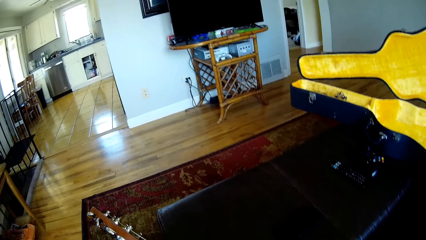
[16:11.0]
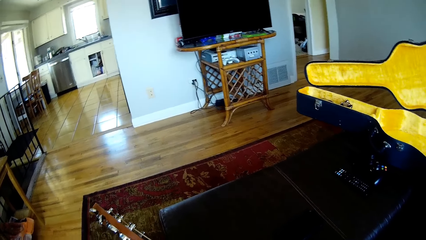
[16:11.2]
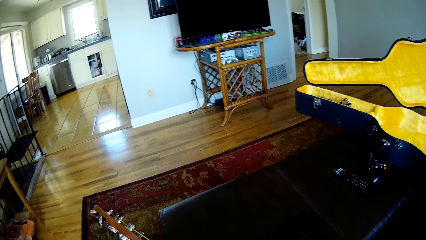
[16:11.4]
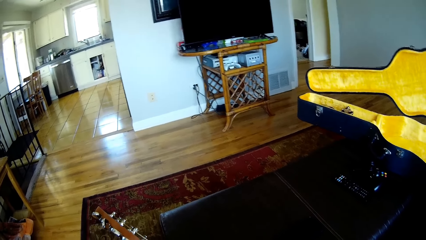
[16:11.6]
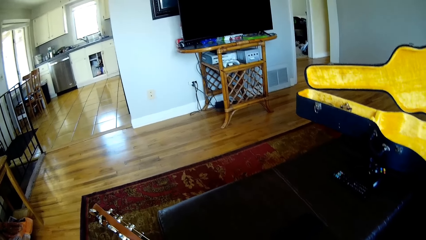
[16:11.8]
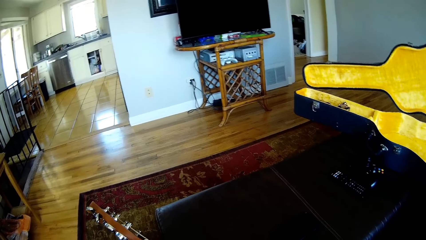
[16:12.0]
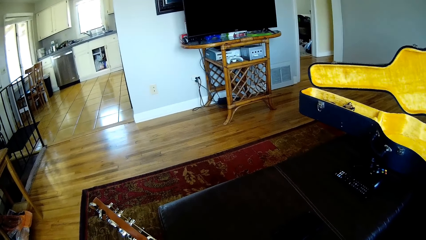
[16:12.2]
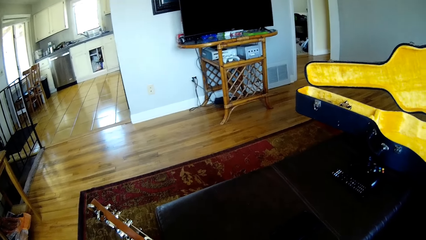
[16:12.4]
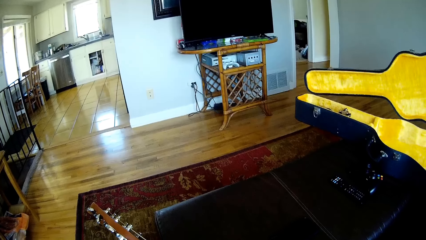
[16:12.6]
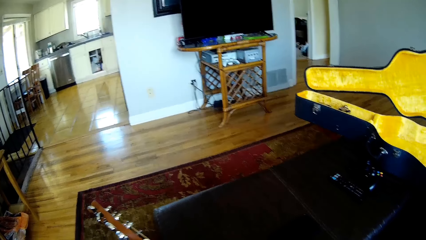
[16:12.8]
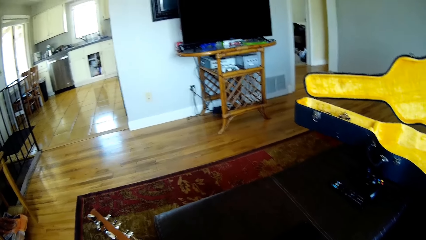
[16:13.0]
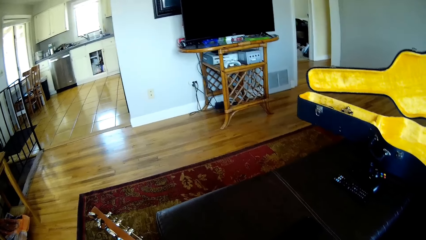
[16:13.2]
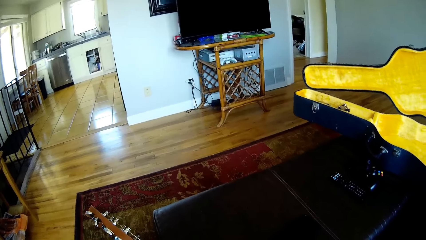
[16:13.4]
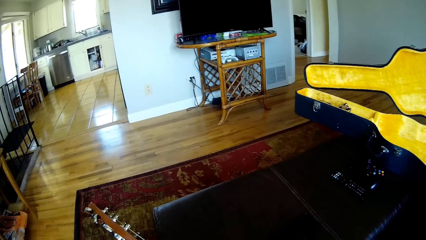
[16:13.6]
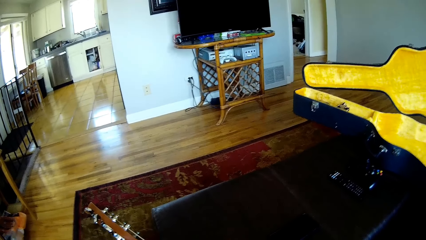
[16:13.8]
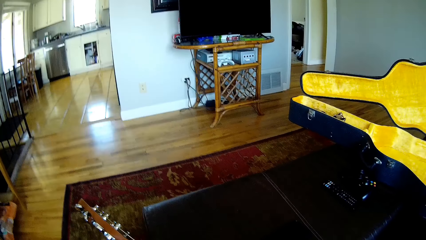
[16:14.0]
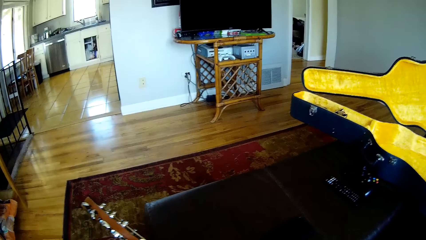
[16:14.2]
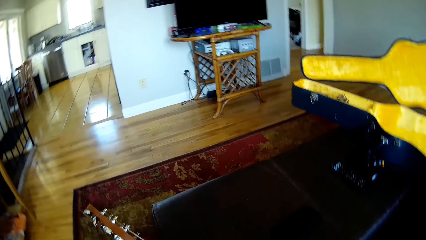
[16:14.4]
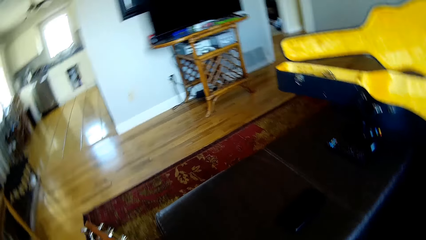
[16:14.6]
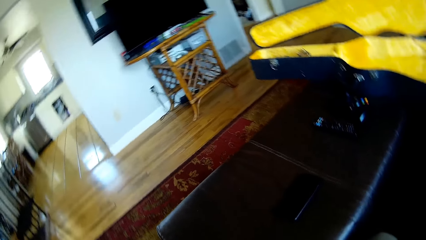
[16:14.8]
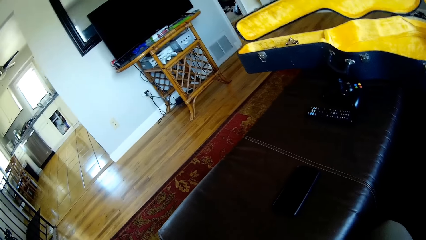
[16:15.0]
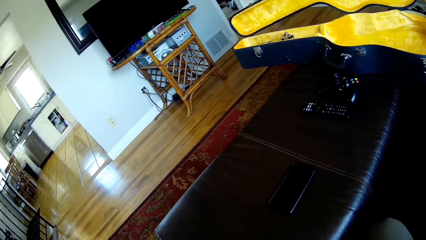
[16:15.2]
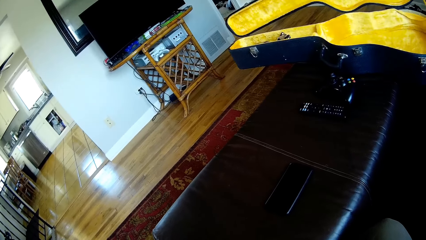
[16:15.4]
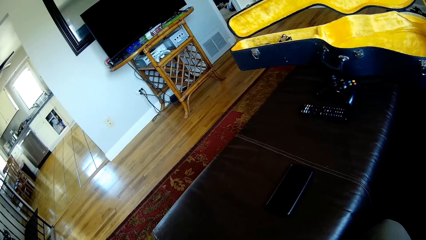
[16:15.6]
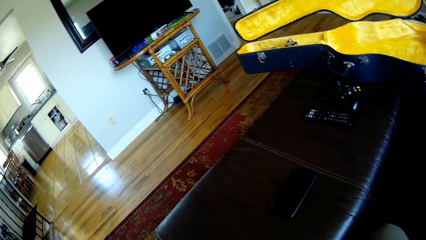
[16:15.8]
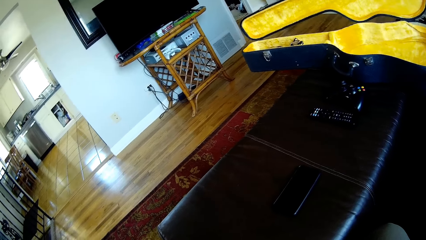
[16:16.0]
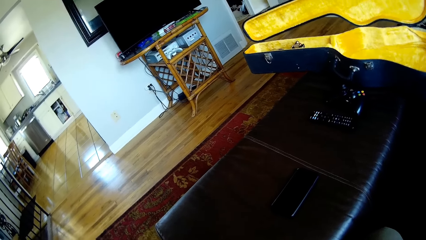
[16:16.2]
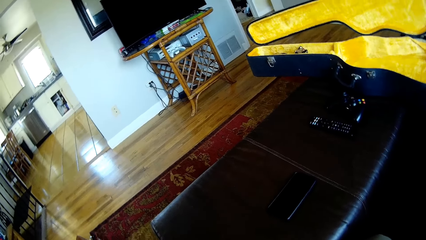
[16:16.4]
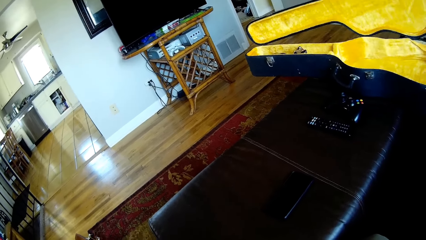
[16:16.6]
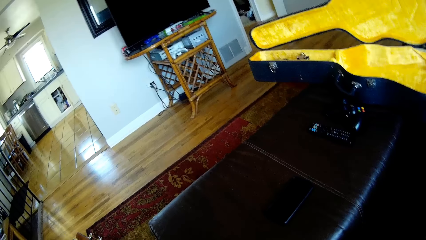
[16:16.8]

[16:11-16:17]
The camera wearer plays the guitar.

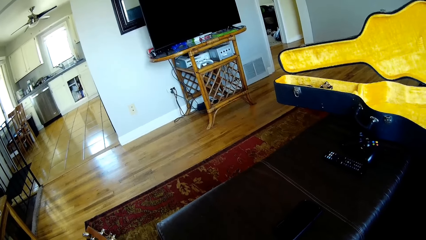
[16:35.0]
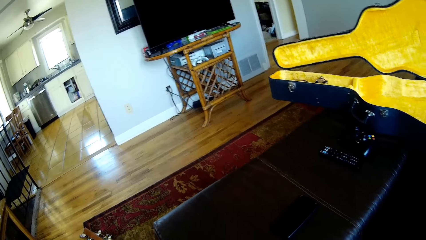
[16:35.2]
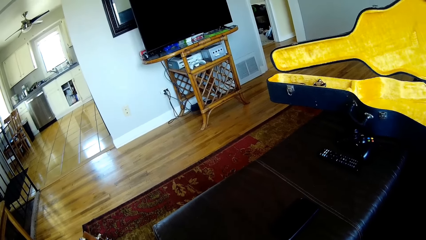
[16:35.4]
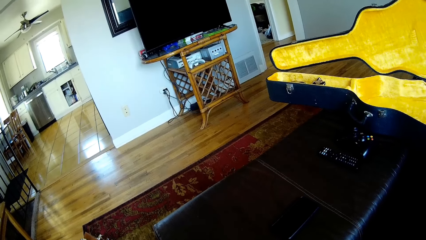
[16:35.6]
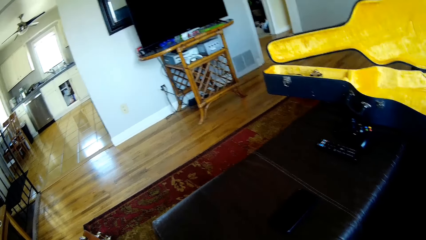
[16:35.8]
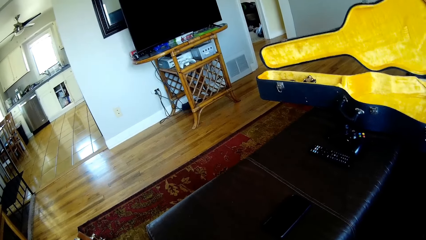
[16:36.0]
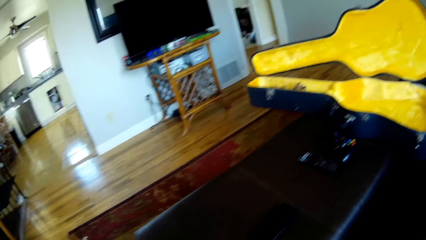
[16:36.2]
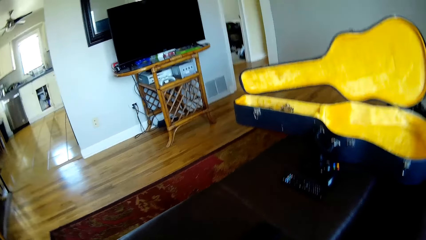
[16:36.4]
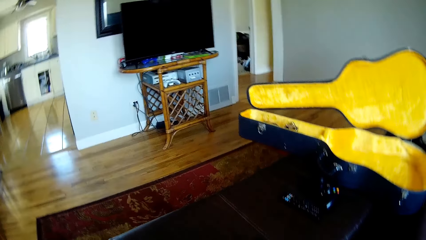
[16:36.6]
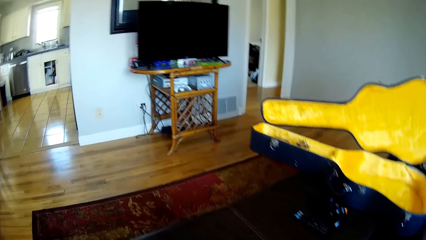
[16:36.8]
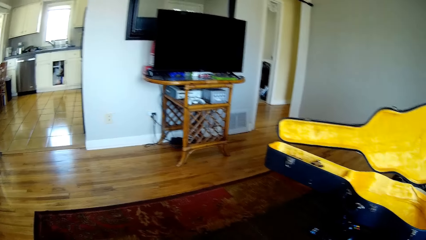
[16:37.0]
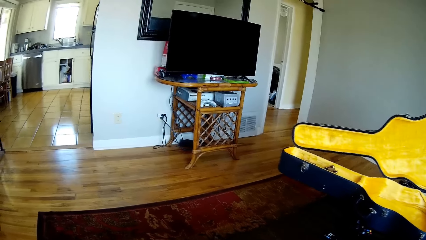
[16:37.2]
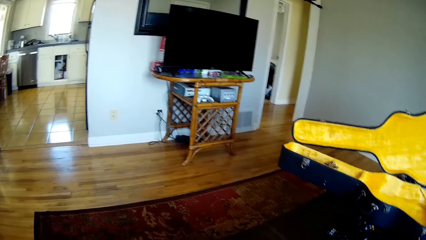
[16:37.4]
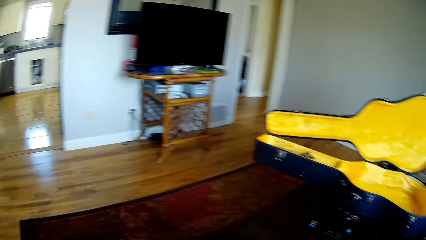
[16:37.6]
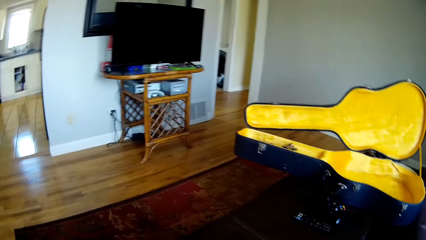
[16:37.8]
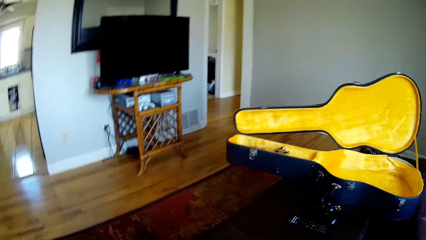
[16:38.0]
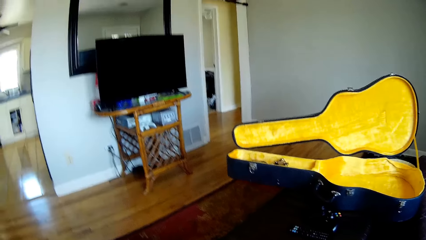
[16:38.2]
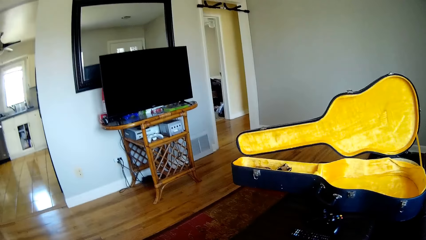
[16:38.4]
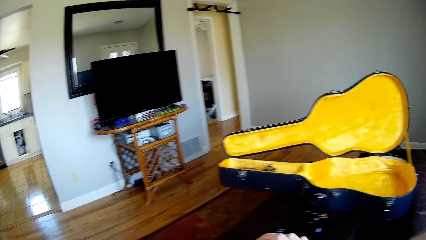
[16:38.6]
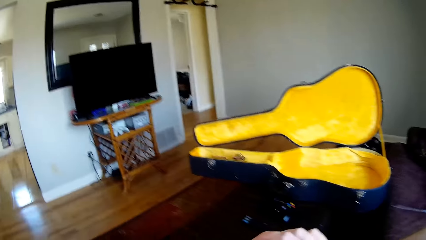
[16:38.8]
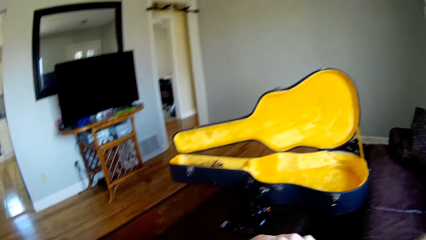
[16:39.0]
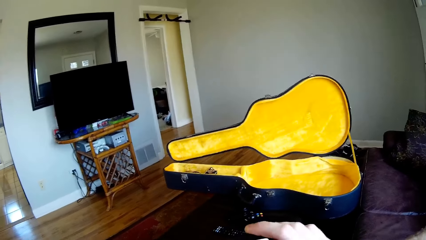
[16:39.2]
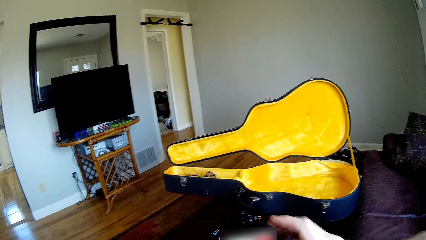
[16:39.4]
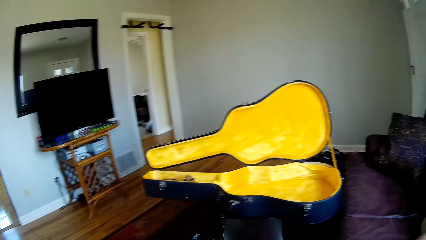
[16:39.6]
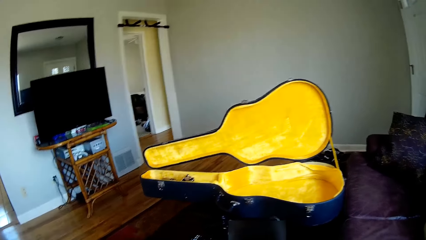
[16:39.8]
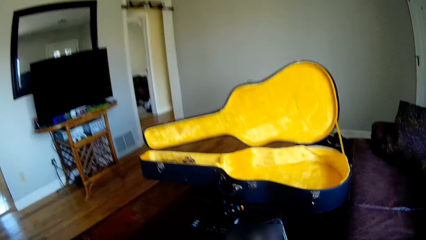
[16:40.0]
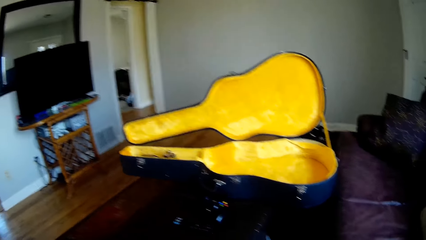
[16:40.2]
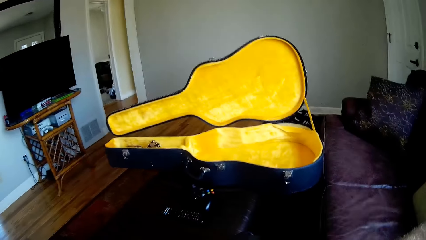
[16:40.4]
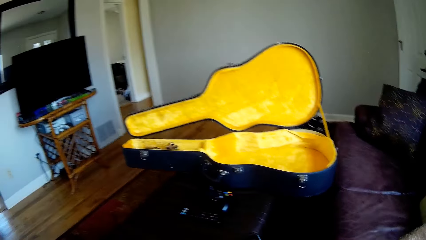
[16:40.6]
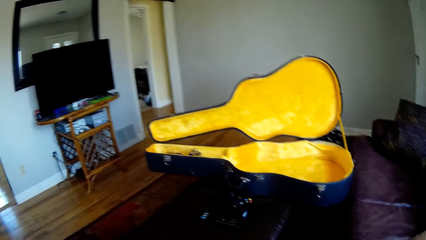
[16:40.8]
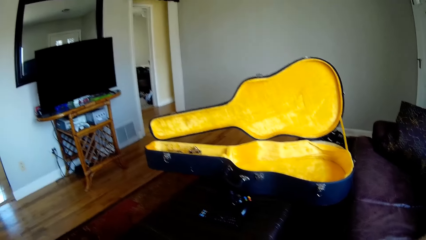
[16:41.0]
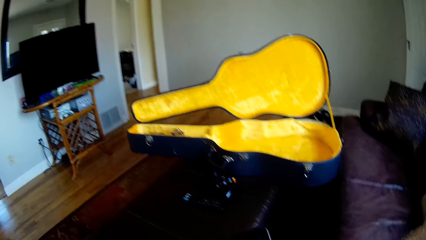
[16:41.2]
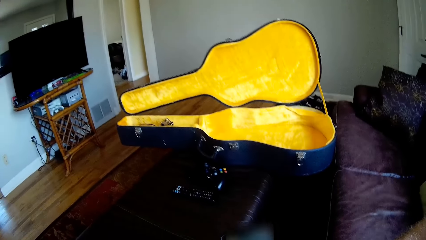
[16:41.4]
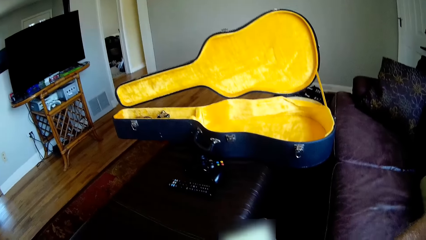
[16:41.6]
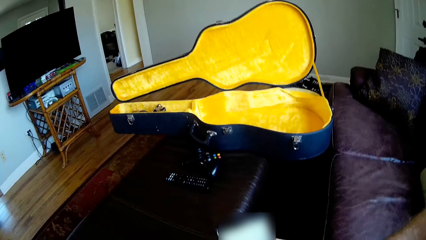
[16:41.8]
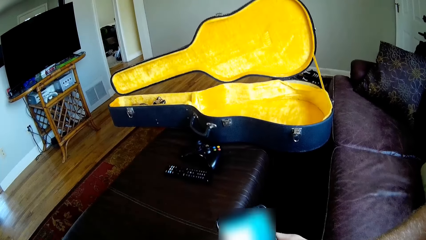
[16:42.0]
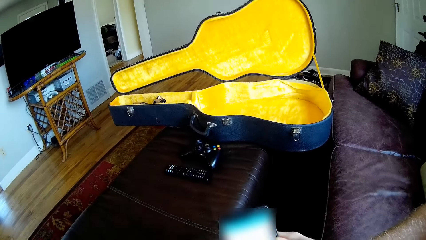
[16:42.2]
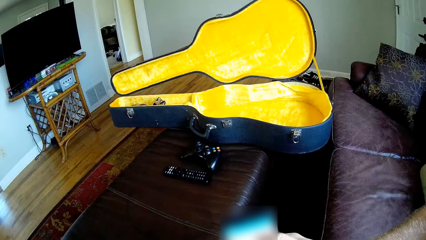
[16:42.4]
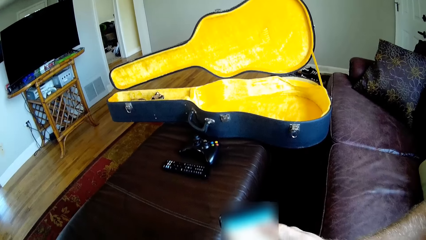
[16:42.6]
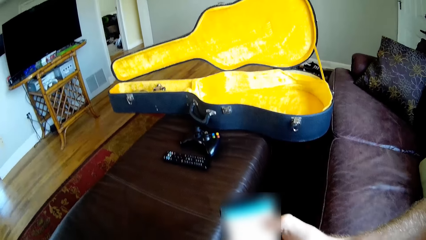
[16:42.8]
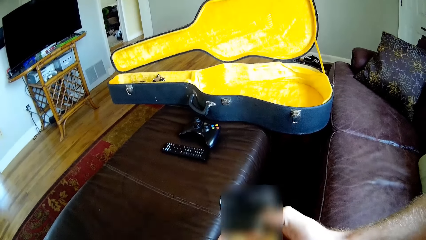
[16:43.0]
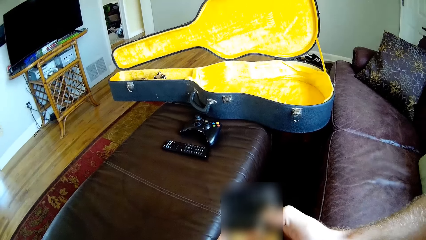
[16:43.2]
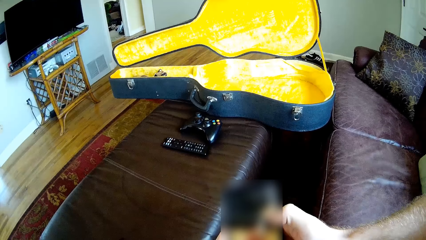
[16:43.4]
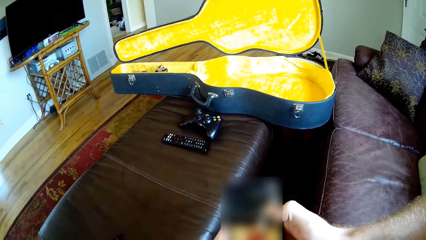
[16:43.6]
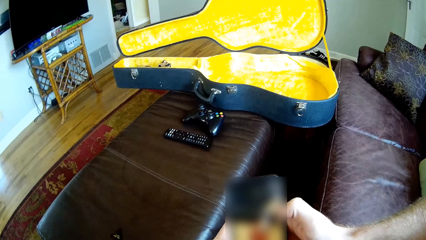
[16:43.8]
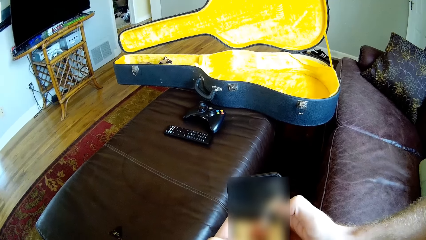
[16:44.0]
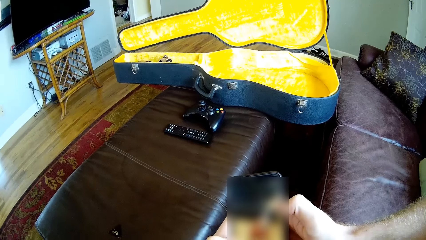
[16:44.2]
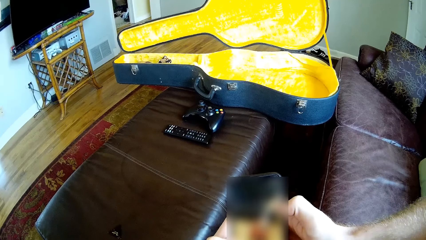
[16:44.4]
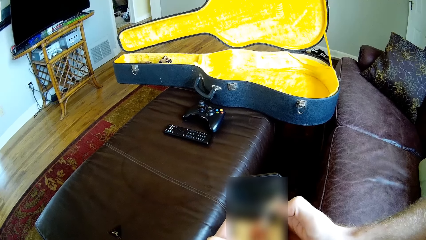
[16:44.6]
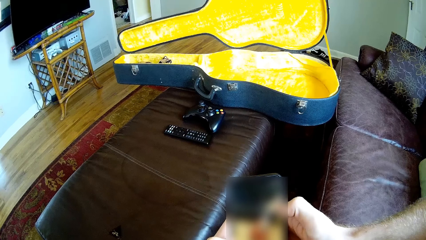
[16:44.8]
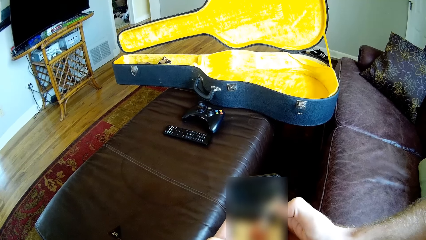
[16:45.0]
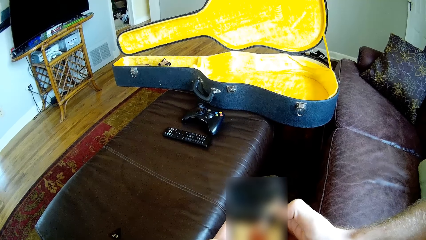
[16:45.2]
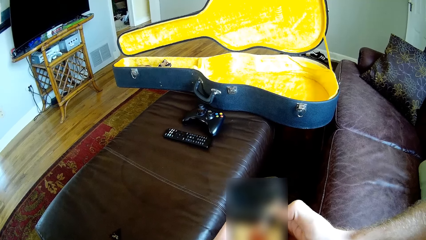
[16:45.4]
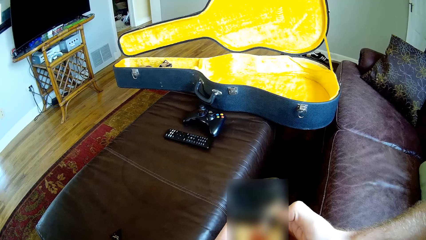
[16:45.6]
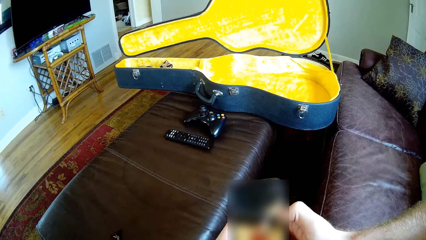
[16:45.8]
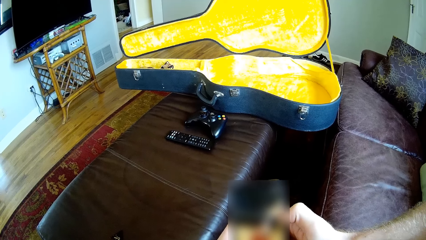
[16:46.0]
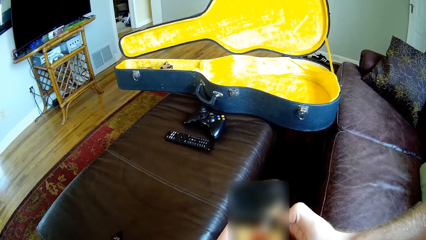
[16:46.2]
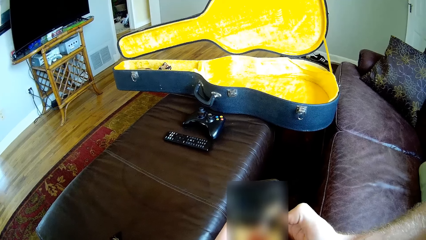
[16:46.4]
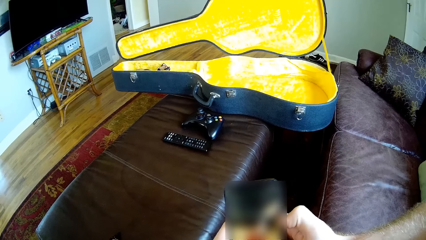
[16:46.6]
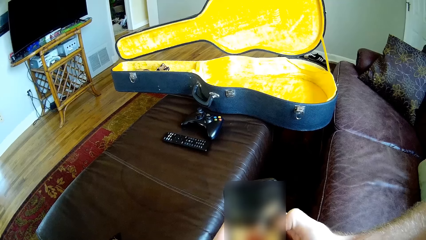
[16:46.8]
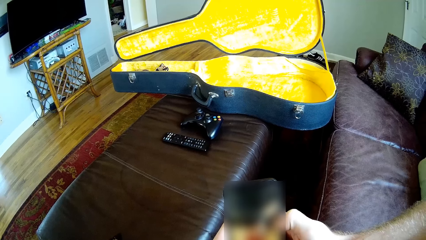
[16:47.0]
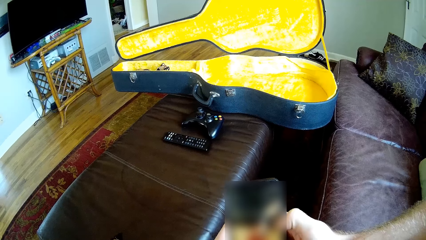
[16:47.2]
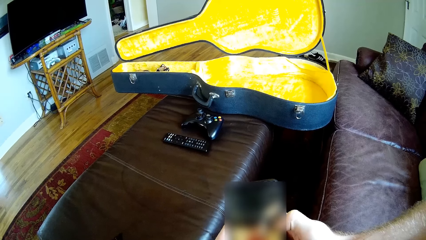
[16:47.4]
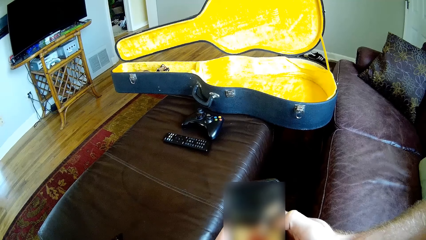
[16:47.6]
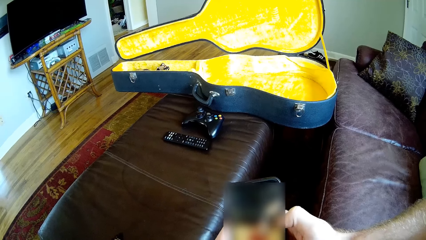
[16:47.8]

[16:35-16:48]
The camera wearer picks up the phone on the table with his right hand. He uses the phone. He touches the phone with his left hand.
